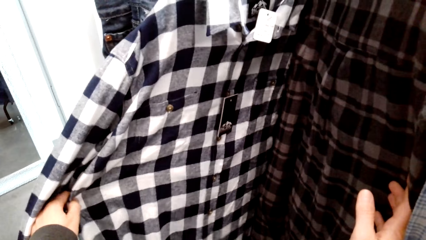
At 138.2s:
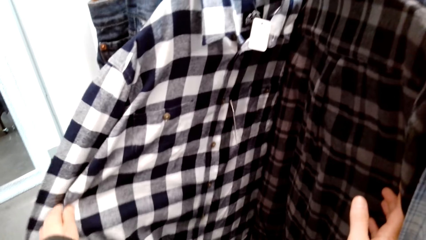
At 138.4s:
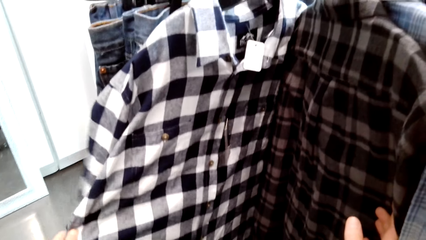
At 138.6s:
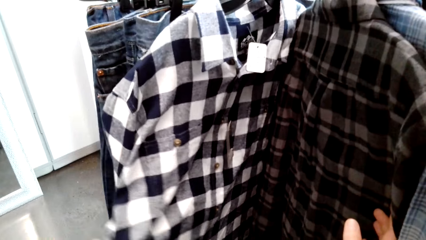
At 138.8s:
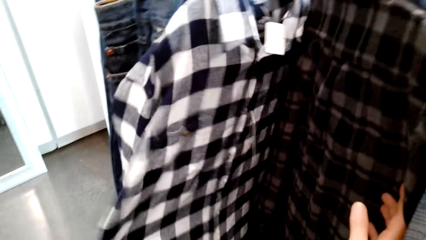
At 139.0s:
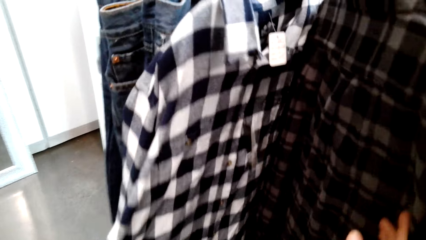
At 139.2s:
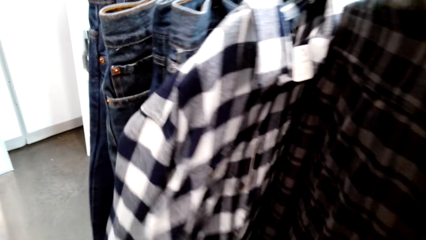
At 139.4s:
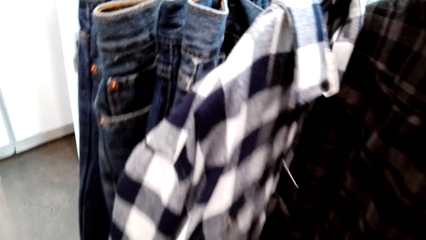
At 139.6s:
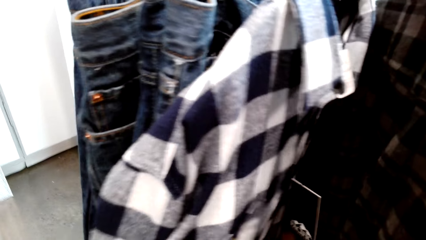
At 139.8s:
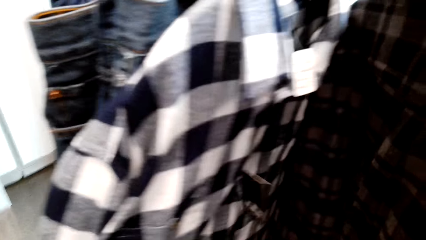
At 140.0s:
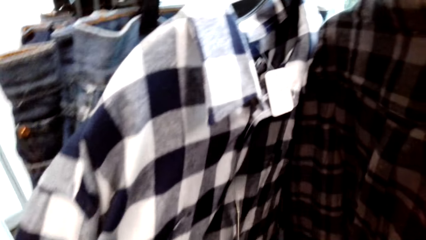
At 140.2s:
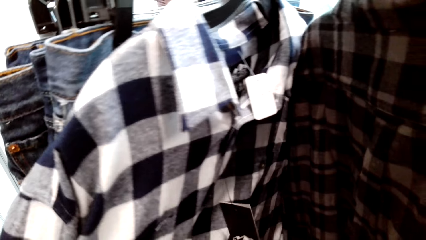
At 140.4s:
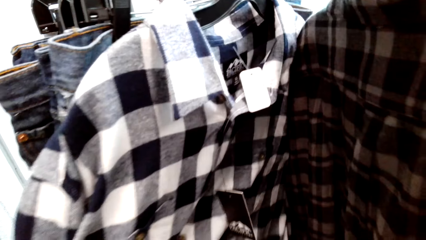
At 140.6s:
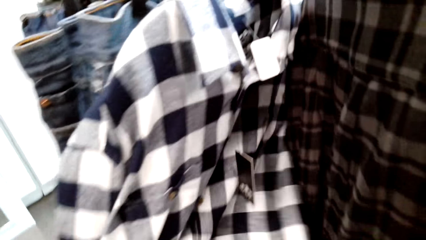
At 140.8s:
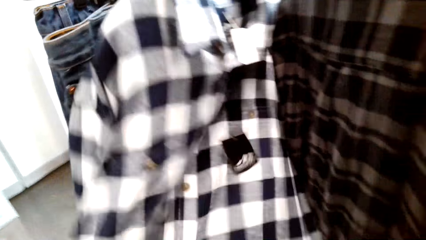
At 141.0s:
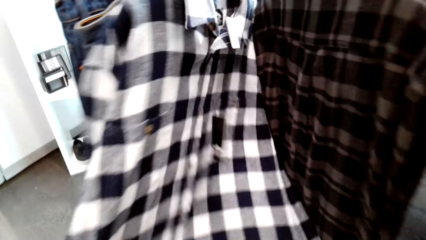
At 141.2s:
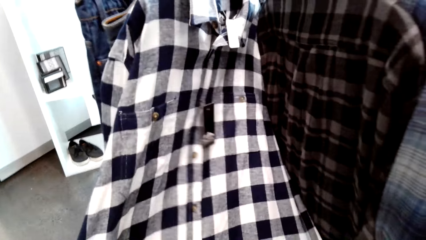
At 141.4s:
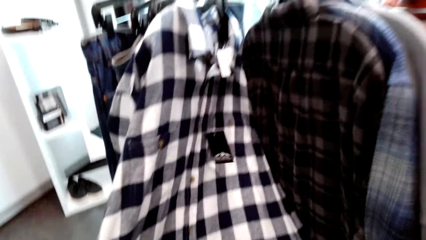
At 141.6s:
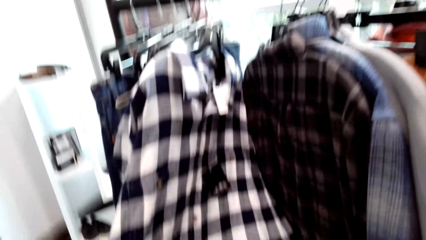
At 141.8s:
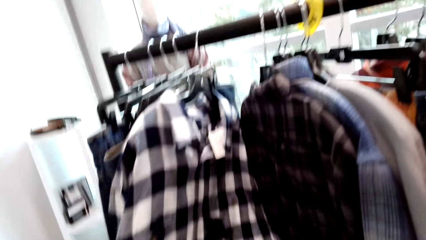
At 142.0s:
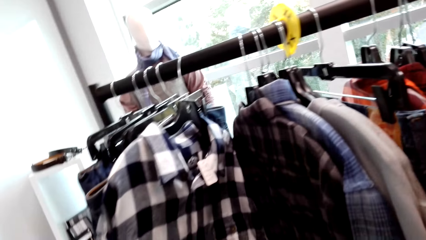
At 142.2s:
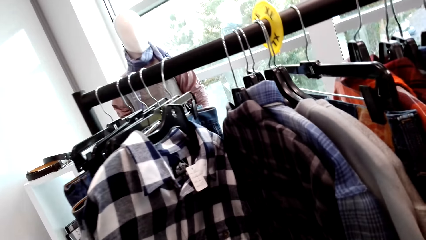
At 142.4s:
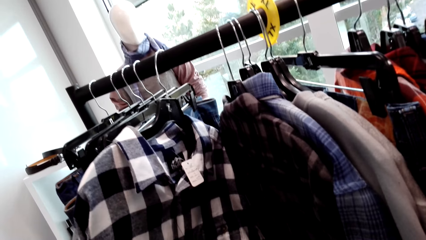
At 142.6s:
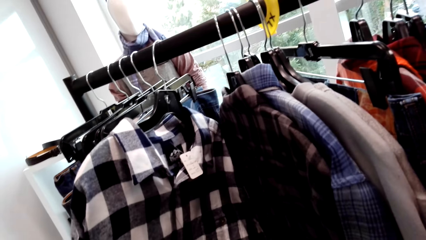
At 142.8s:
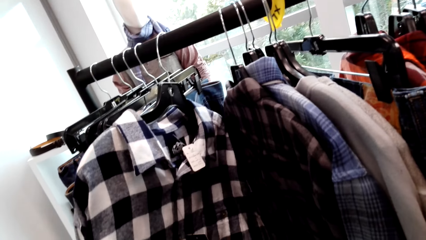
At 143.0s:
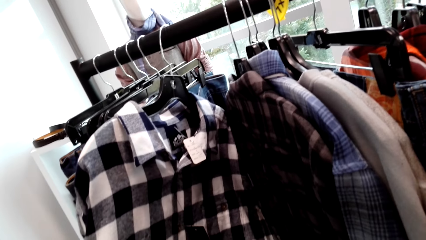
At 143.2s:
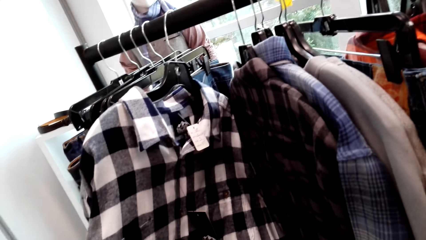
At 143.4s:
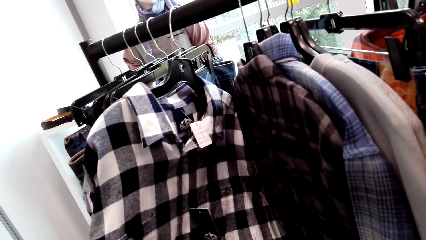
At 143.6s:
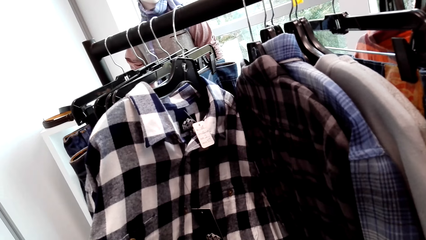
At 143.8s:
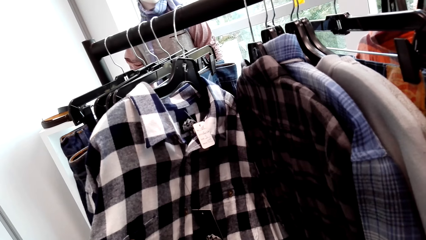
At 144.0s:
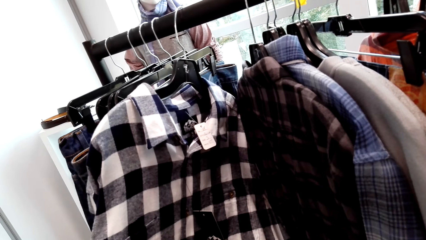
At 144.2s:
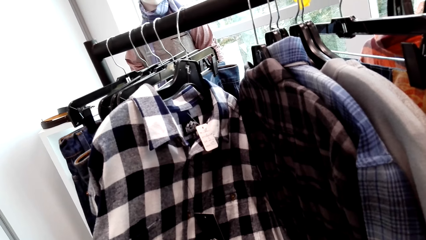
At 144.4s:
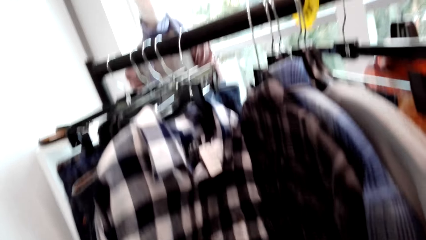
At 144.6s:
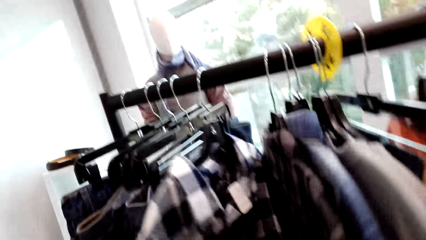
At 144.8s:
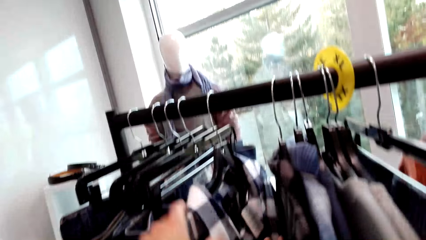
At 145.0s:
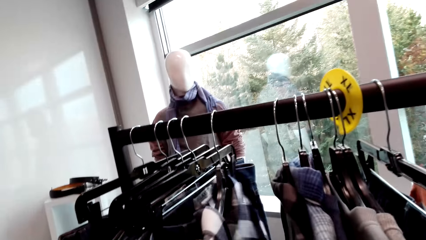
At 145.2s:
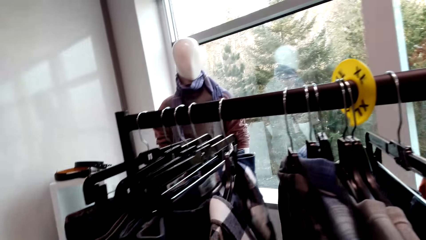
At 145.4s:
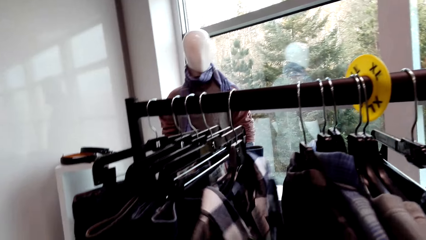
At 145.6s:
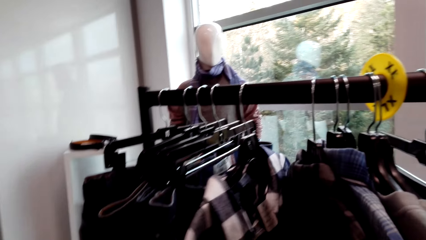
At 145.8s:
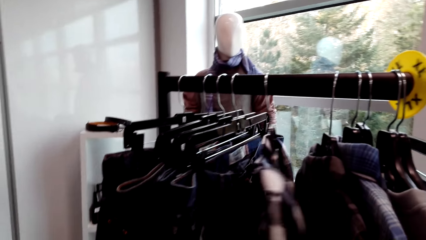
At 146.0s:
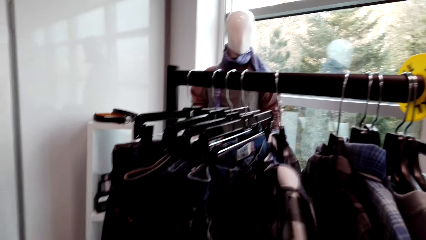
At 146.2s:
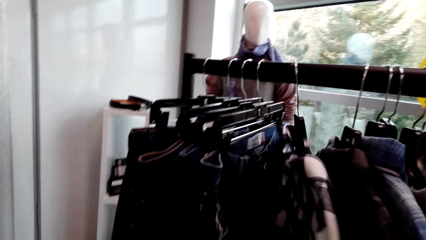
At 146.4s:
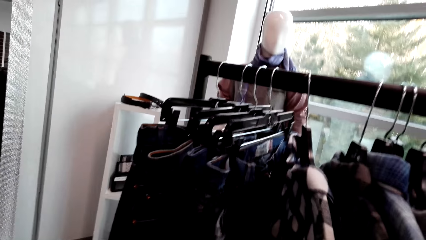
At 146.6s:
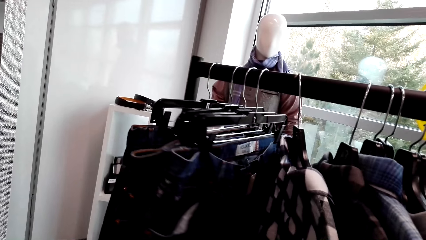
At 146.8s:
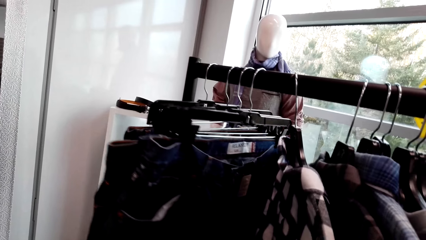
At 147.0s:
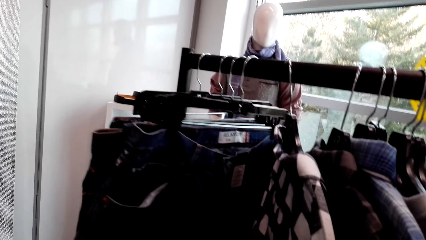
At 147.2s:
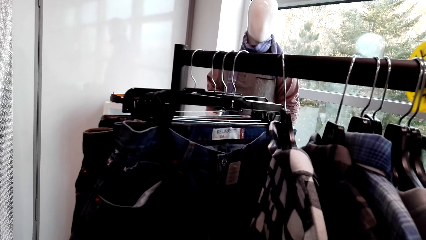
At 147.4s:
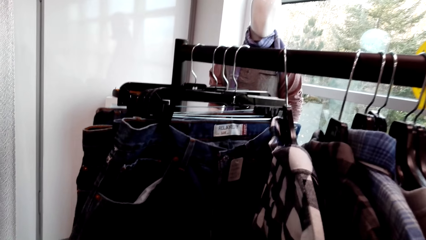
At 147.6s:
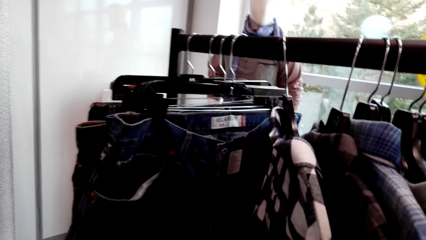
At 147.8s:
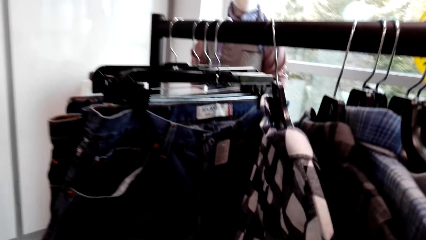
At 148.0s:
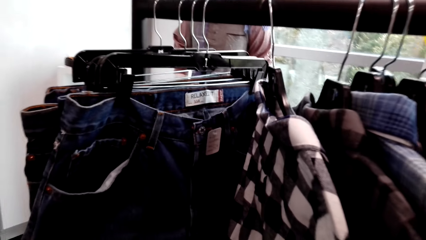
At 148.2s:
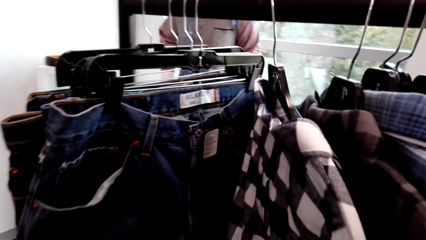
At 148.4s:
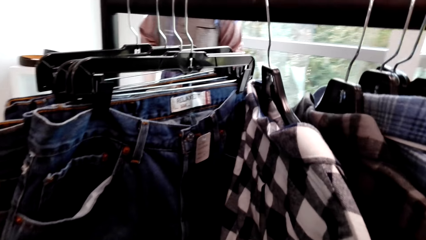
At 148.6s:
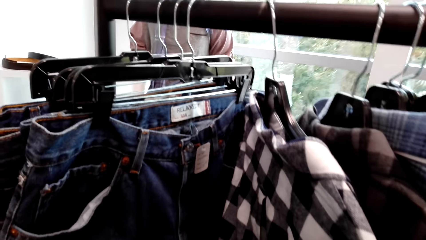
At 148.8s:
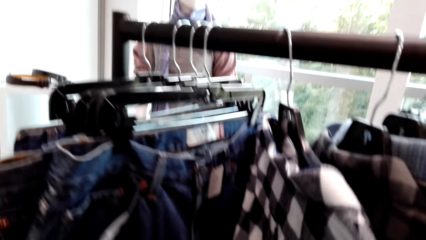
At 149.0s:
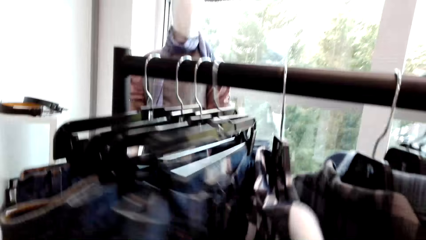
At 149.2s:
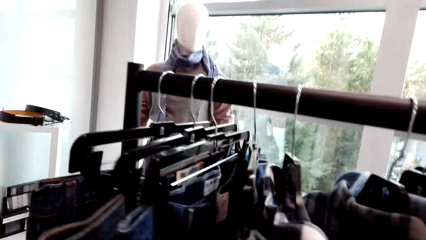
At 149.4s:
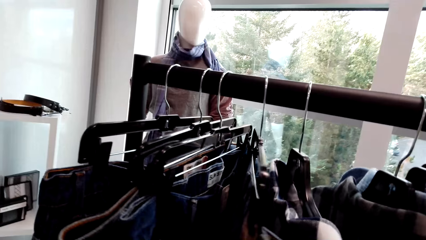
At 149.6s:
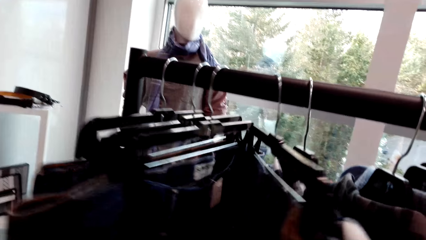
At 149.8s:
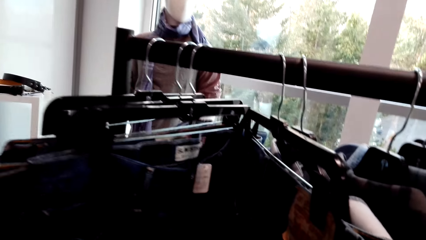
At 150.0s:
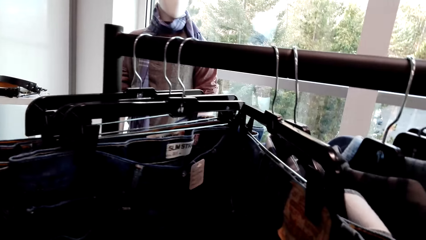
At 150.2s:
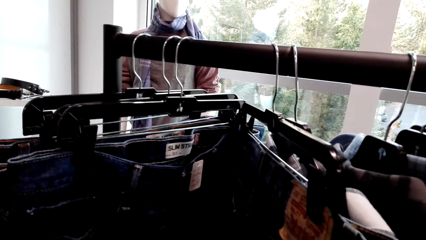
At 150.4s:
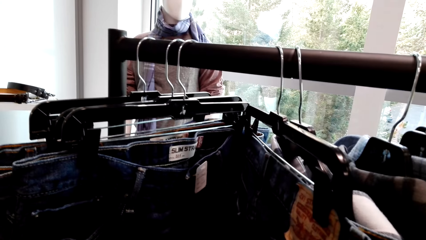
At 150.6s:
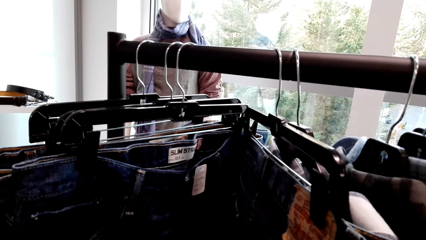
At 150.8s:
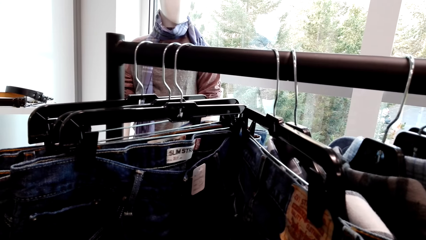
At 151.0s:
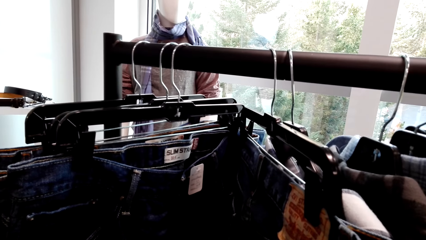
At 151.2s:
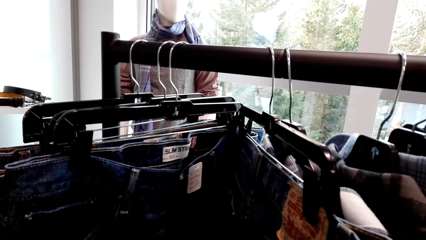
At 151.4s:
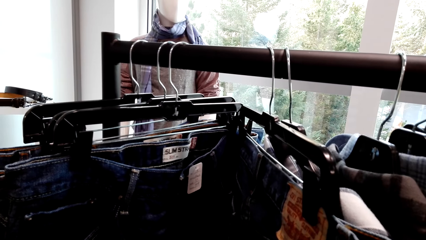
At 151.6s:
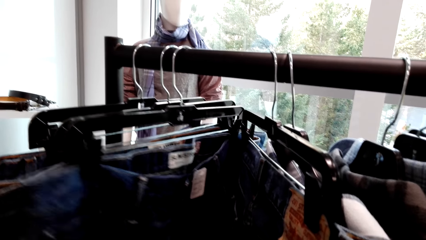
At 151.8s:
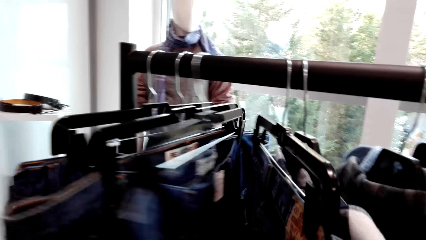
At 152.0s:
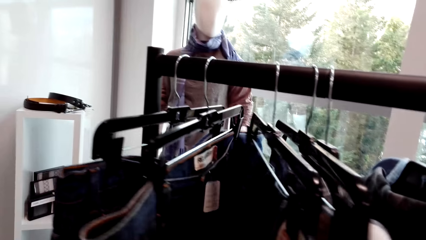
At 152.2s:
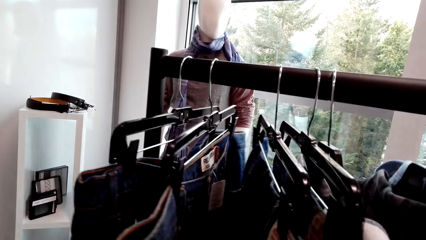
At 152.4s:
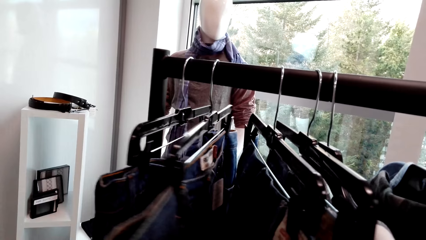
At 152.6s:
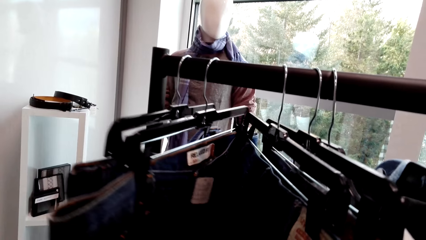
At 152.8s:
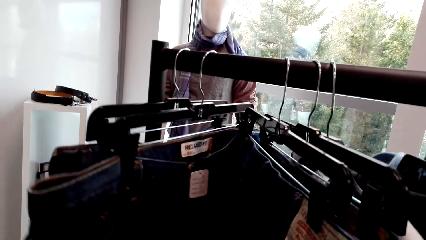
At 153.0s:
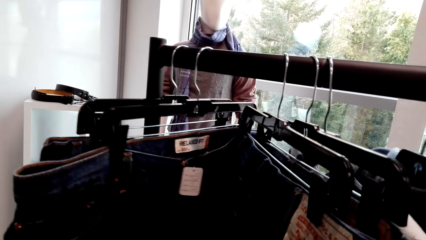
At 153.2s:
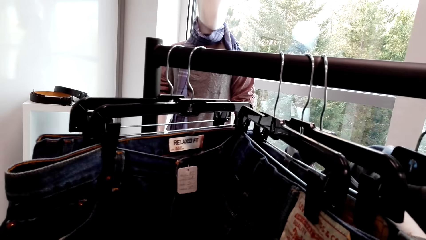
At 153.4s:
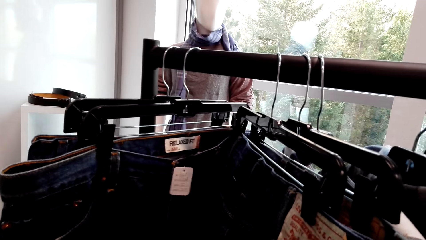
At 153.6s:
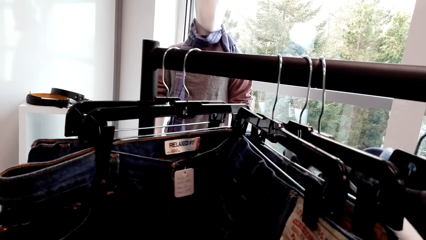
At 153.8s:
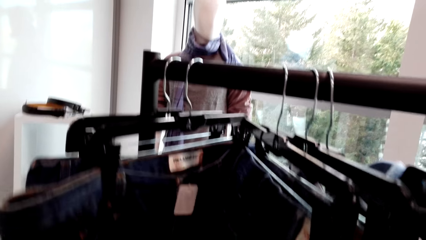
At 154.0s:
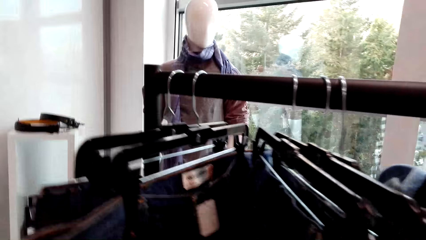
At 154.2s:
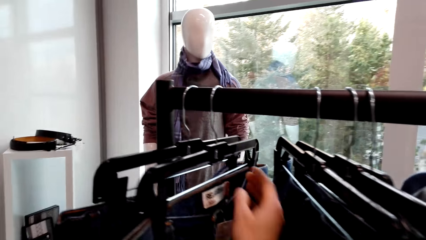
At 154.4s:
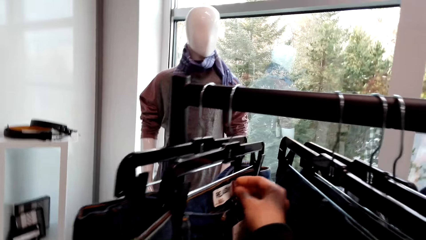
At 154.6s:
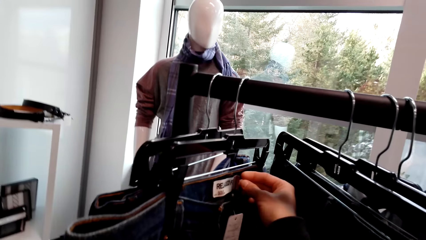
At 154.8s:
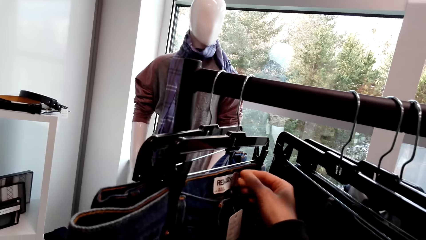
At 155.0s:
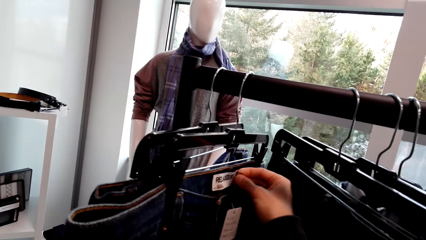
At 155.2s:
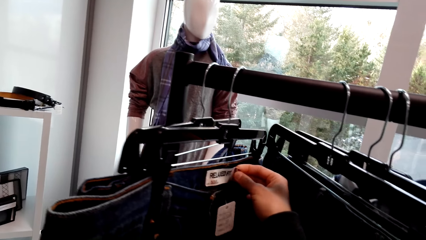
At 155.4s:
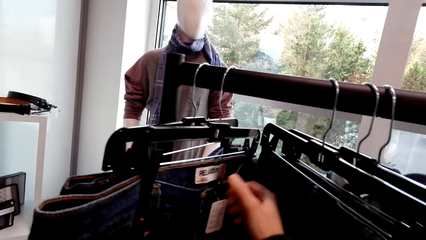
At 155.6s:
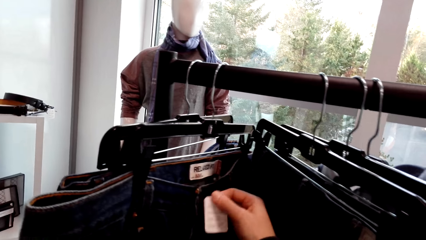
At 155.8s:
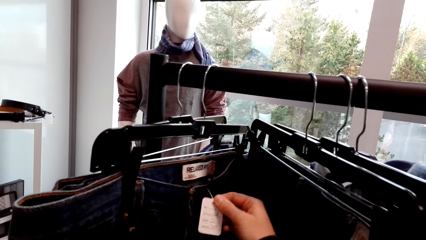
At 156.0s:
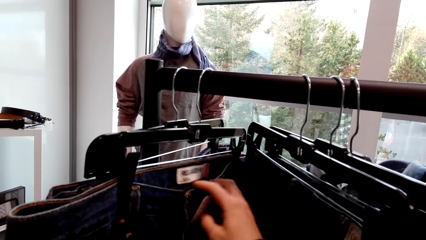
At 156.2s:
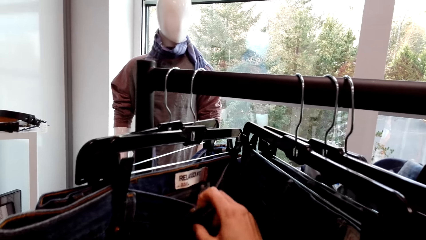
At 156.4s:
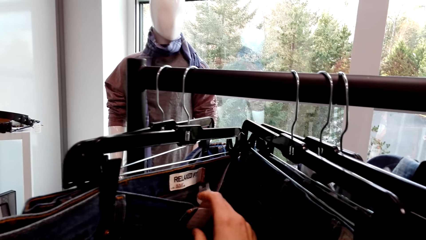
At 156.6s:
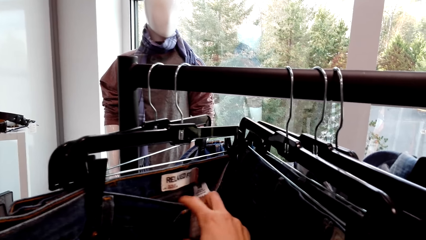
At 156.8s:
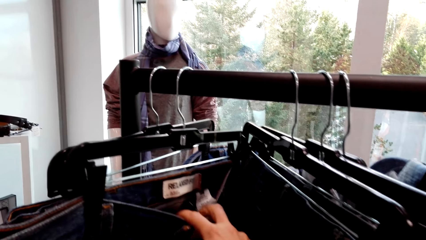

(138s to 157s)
The camera wearer picks trouser jeans. They check out the trousers. They look at the trouser label. They hold the tag.
